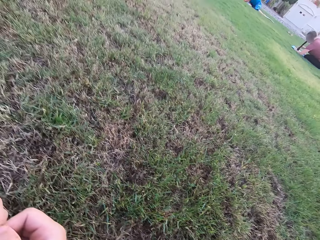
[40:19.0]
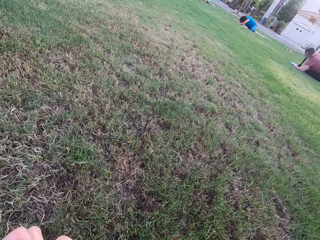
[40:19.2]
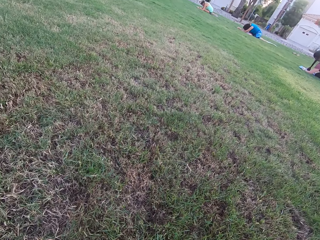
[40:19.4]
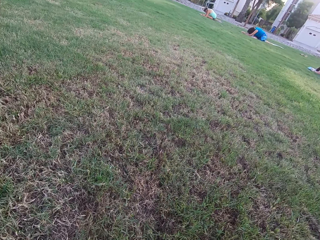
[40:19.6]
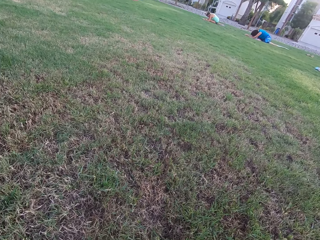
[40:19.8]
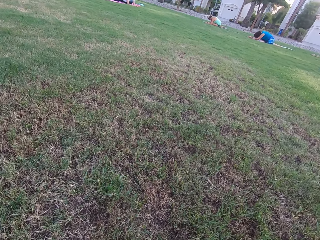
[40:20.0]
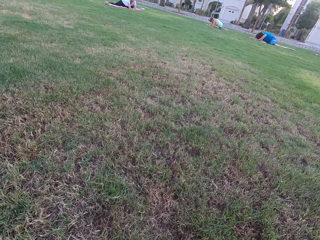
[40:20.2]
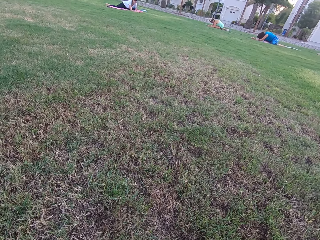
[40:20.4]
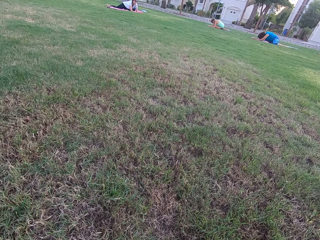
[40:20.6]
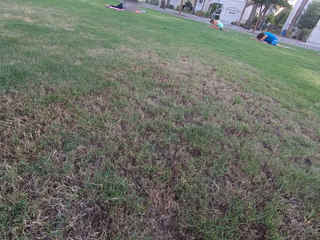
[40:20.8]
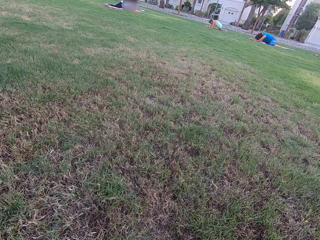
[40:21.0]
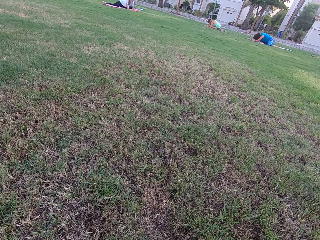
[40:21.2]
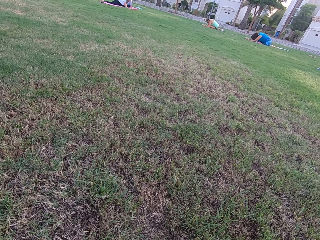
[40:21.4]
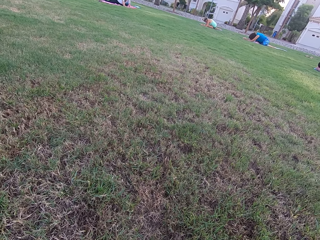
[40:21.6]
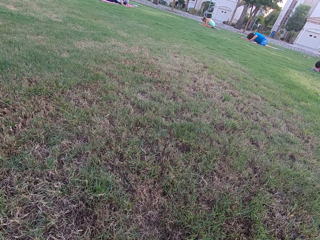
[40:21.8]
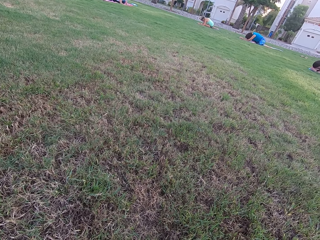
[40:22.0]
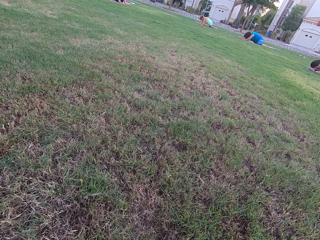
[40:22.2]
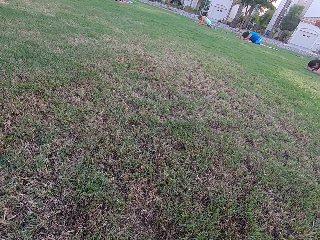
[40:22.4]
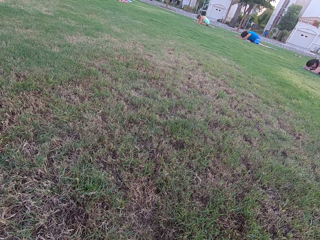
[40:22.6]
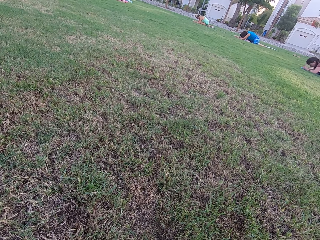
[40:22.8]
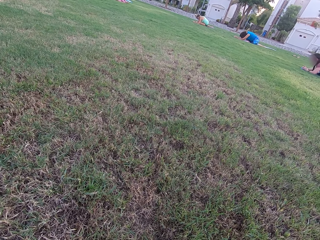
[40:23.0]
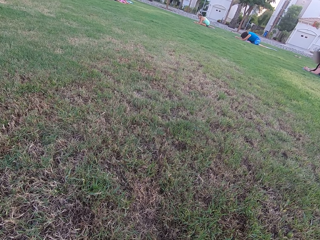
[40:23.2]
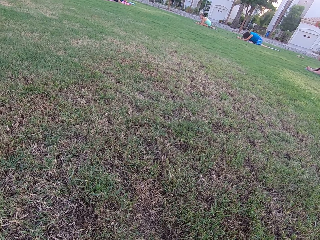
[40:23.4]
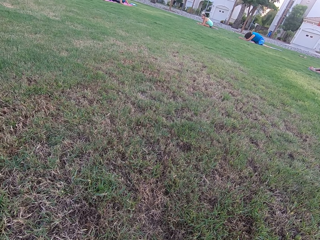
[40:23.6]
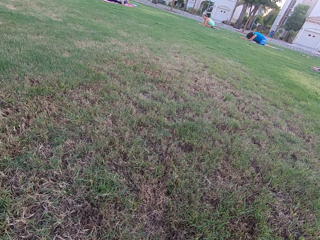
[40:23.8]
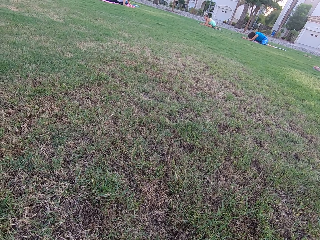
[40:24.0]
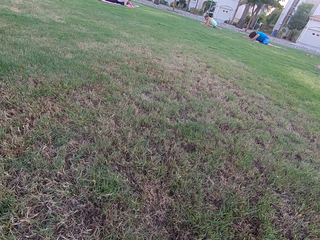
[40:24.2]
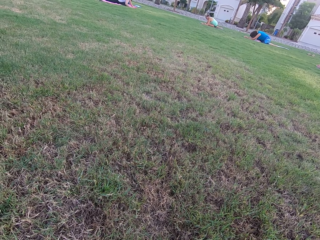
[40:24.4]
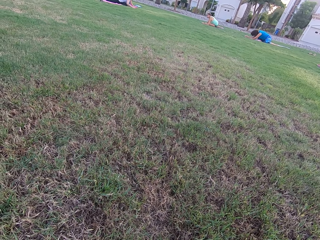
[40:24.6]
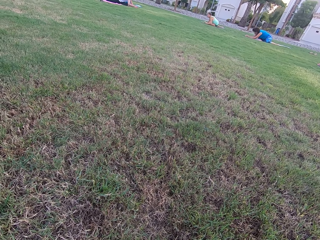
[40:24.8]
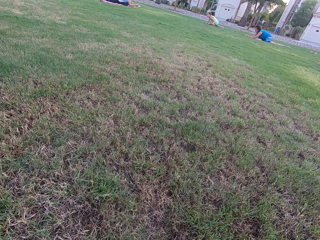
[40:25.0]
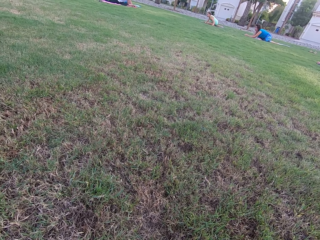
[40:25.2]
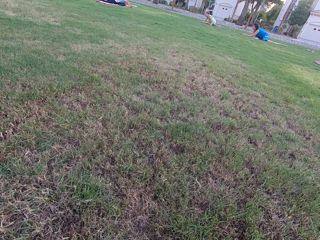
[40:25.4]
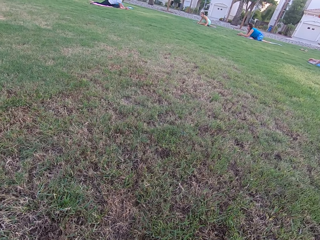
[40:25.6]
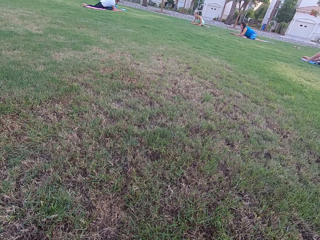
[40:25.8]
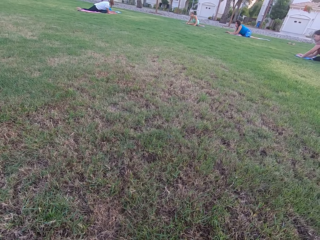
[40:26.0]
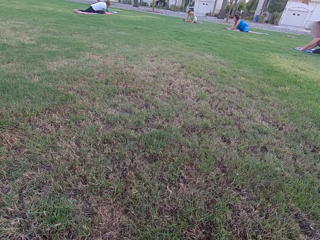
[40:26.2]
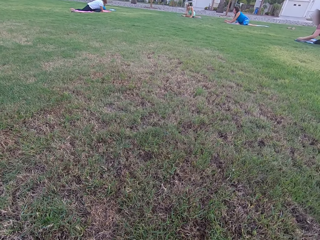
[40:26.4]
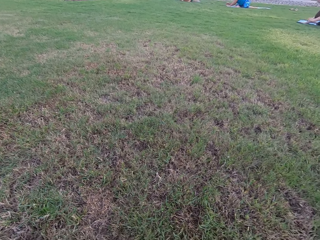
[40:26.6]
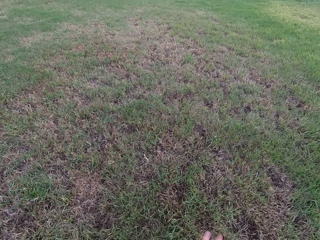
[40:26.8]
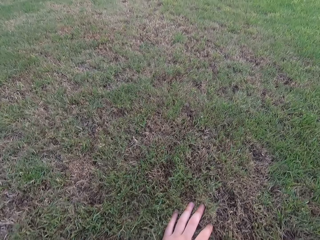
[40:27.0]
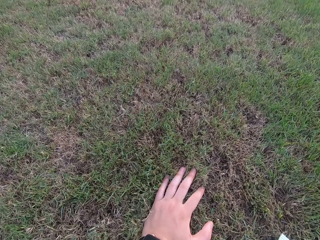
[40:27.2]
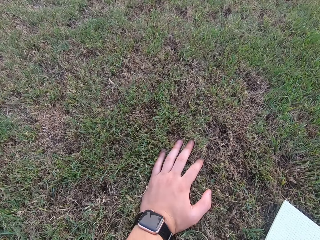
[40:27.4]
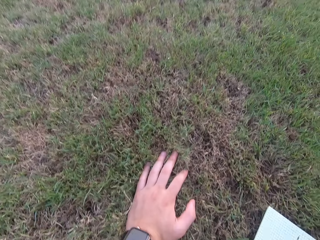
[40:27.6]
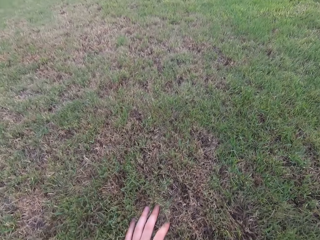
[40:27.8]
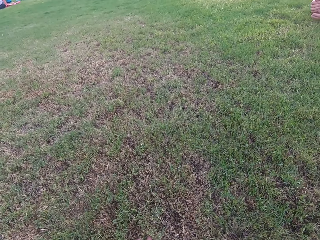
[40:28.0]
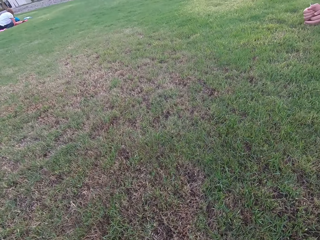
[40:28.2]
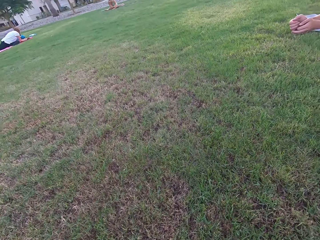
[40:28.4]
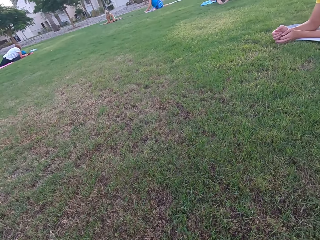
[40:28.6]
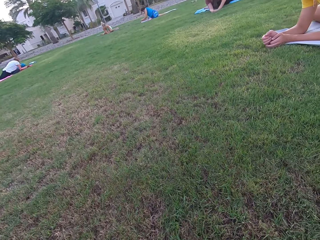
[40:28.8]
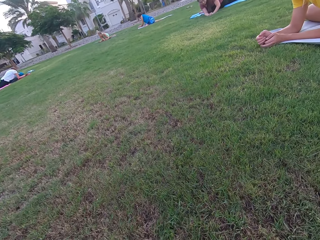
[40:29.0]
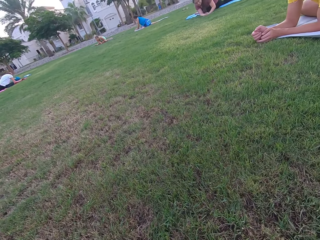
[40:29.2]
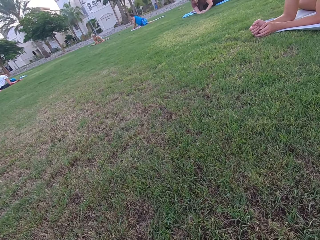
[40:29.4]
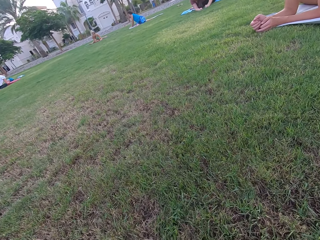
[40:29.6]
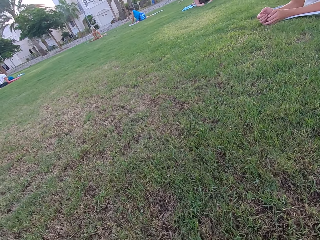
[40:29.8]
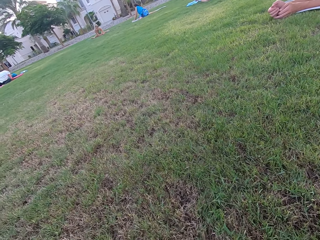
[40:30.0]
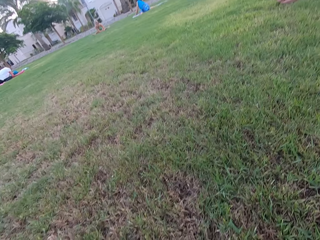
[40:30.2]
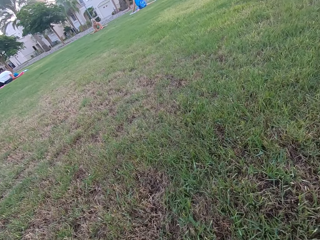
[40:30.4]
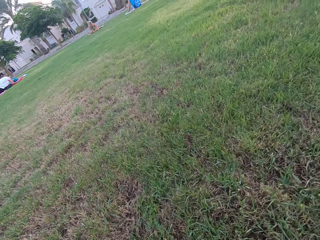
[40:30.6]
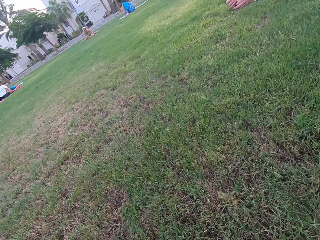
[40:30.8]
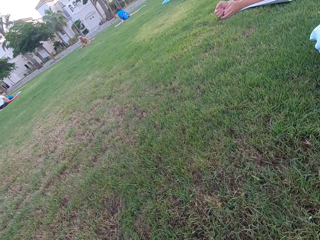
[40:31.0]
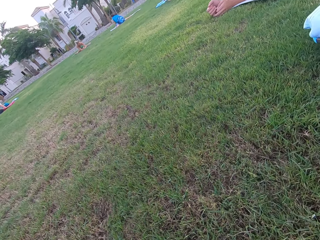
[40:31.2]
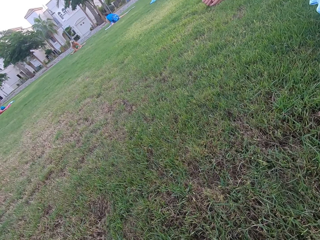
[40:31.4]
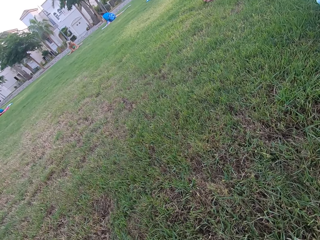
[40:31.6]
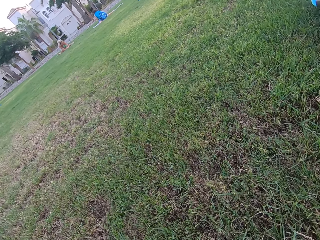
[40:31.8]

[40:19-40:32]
The women sit on the ground. The camera wearer sits on the ground.

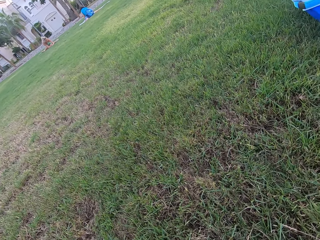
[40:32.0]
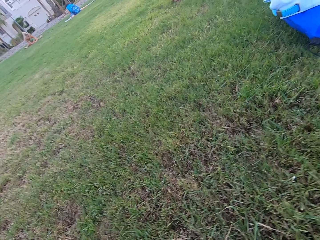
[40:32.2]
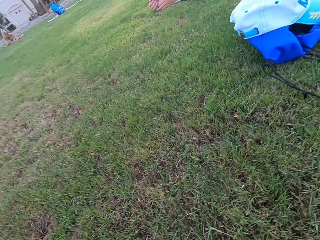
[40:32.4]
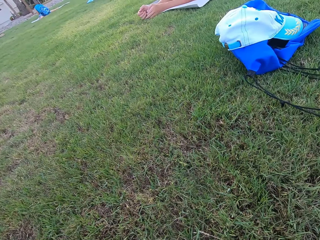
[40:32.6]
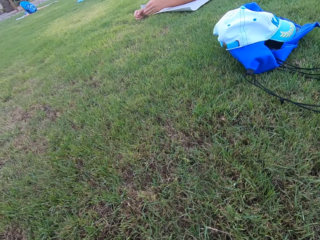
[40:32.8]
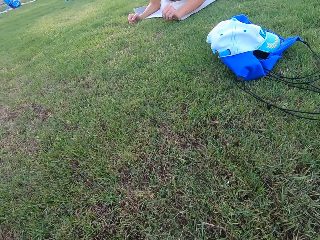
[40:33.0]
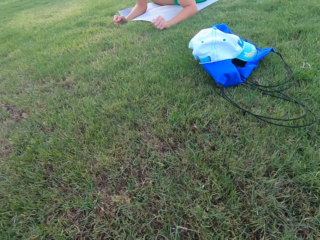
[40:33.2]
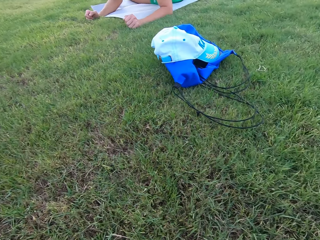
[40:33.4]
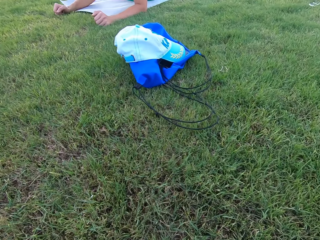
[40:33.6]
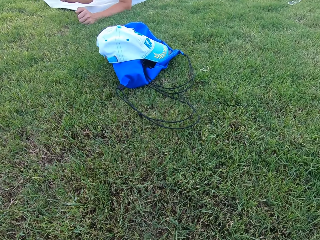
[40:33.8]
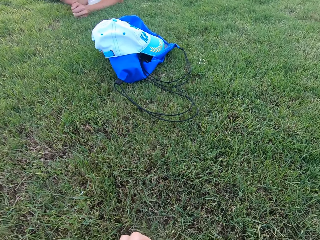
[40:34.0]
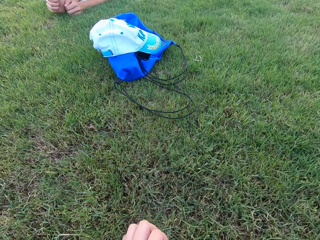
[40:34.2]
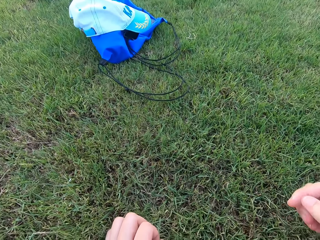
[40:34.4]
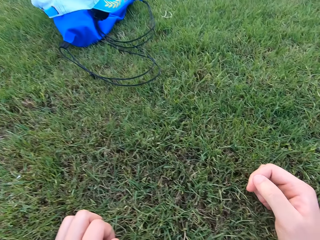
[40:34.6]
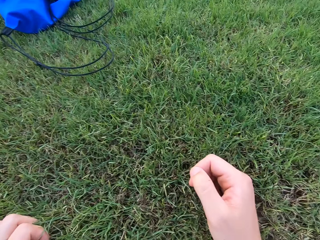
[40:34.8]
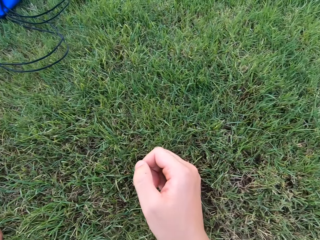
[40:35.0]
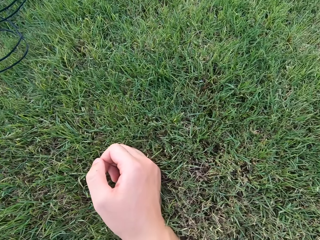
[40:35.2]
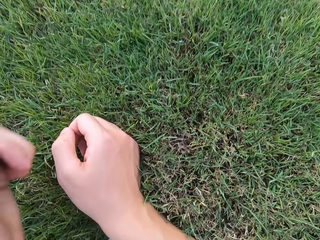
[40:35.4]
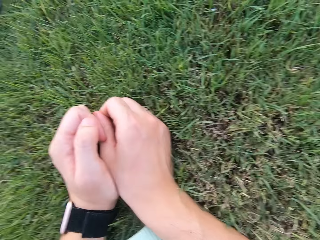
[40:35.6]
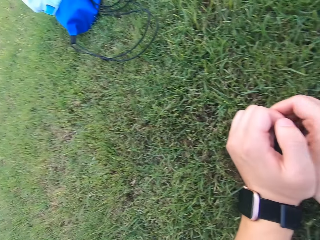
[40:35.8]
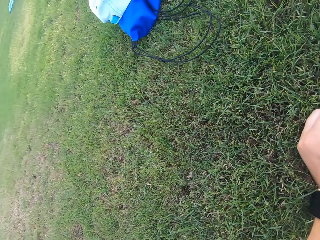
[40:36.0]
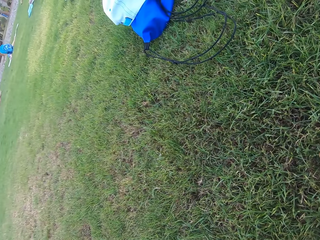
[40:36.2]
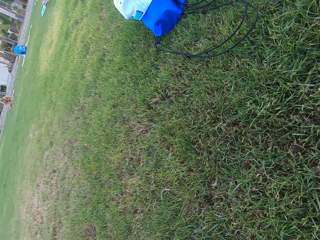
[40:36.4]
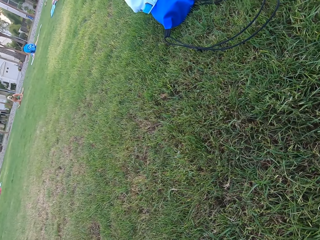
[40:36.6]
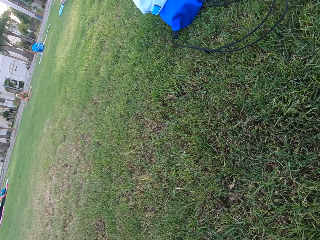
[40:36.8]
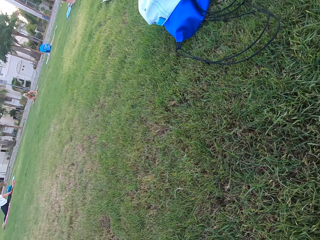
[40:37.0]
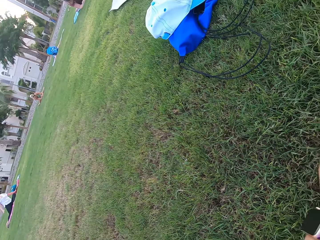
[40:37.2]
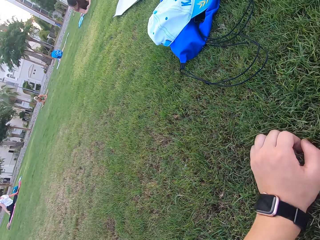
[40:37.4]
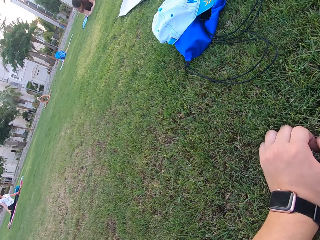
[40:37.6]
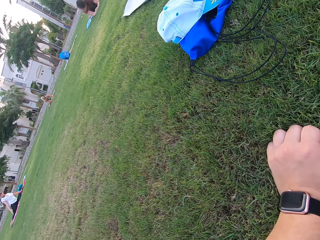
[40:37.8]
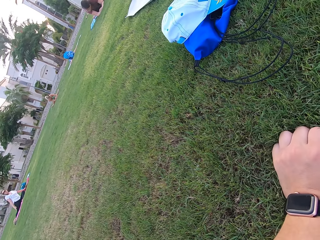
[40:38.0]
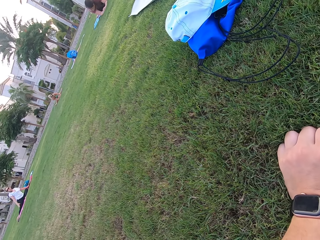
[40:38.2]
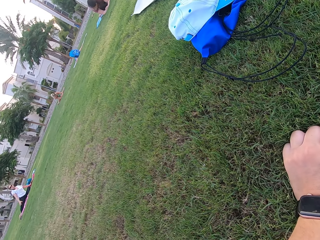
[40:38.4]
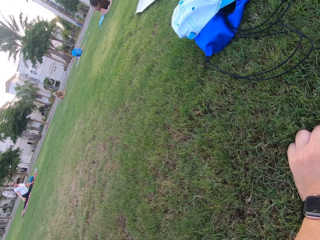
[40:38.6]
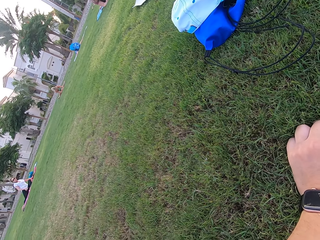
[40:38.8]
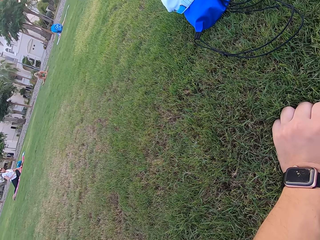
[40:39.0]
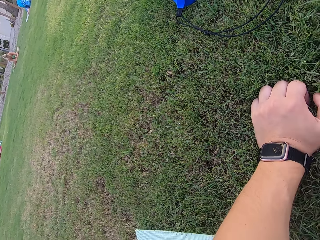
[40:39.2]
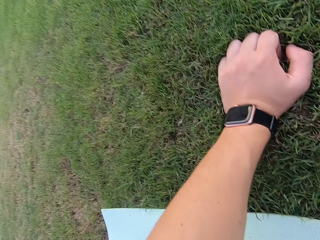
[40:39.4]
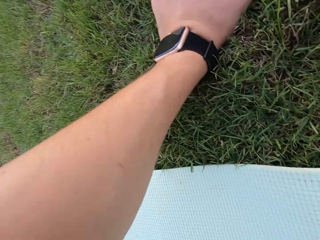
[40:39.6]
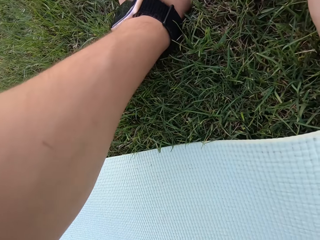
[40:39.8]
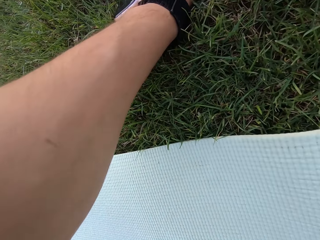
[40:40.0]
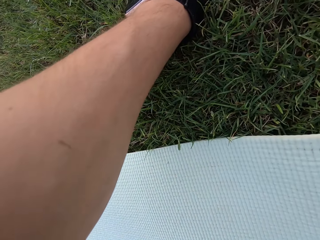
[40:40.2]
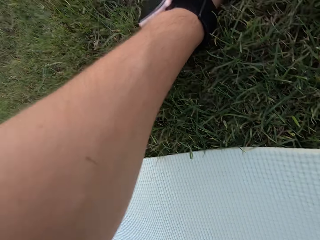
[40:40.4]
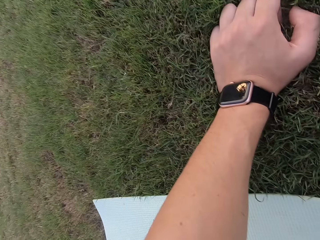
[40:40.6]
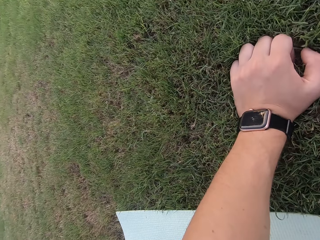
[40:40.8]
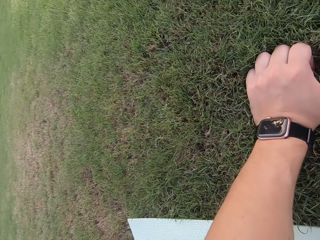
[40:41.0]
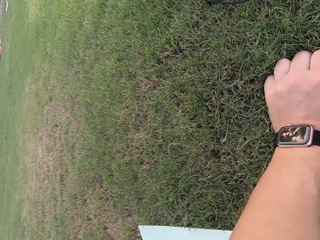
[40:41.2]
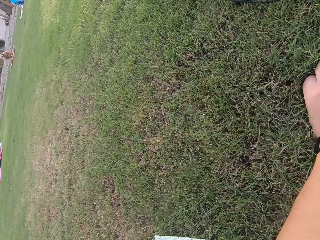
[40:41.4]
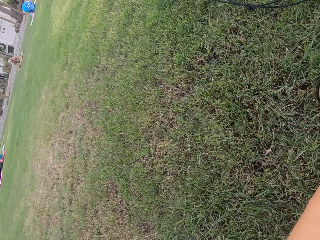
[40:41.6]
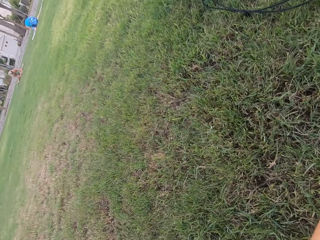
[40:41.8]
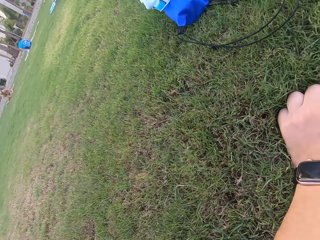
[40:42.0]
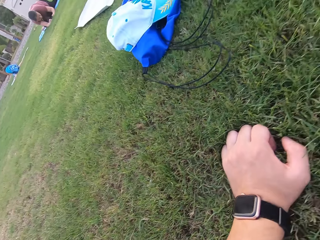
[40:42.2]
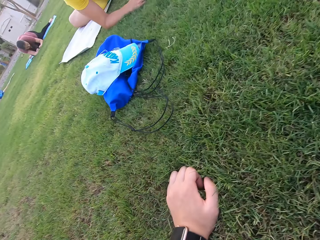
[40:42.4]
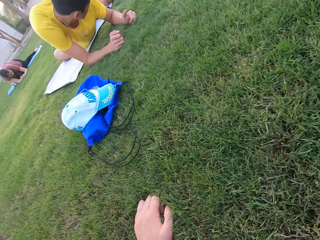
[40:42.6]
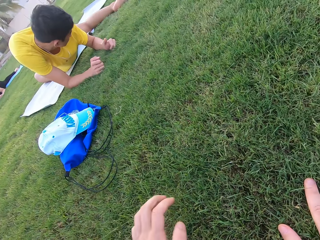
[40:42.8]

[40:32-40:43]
The camera wearer lays on the ground. They touch the grass.
